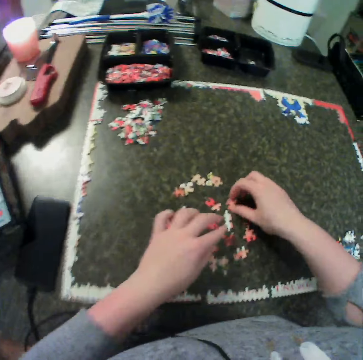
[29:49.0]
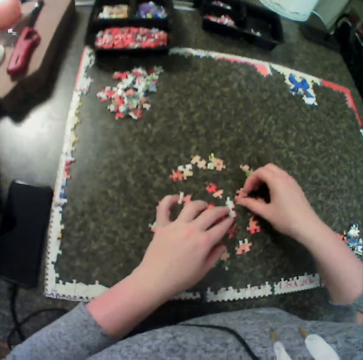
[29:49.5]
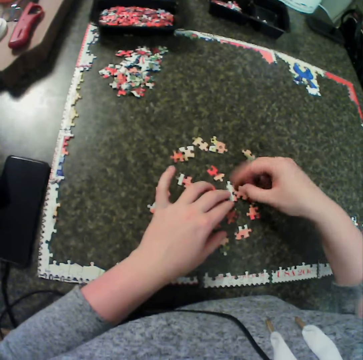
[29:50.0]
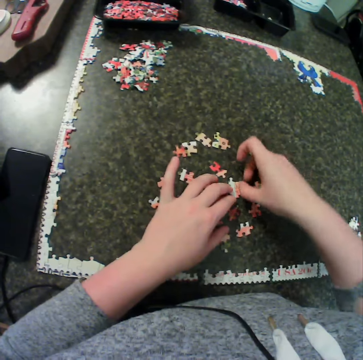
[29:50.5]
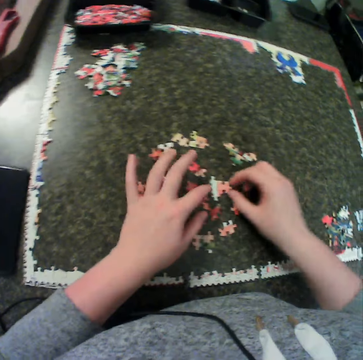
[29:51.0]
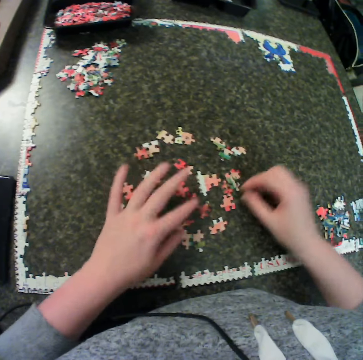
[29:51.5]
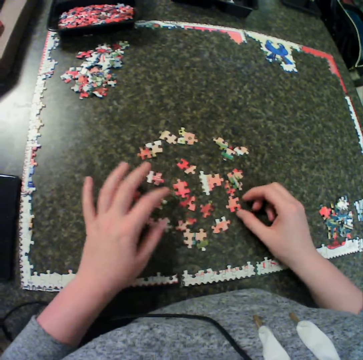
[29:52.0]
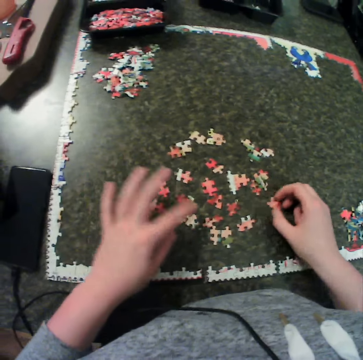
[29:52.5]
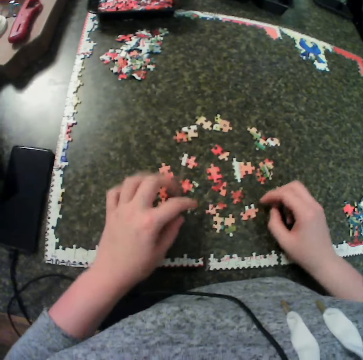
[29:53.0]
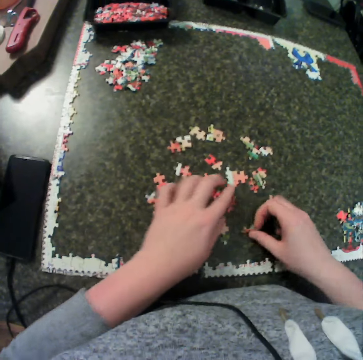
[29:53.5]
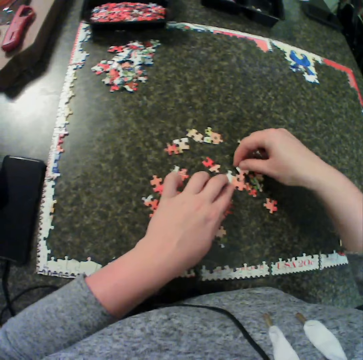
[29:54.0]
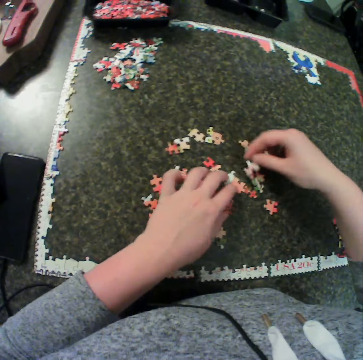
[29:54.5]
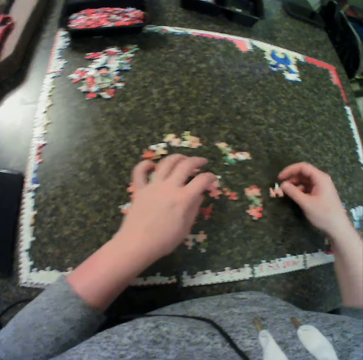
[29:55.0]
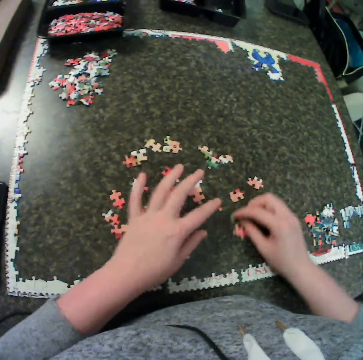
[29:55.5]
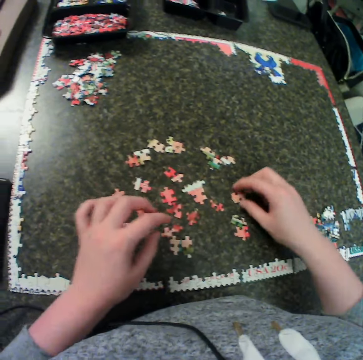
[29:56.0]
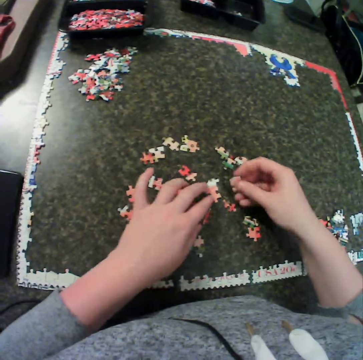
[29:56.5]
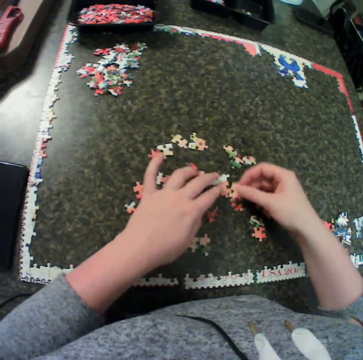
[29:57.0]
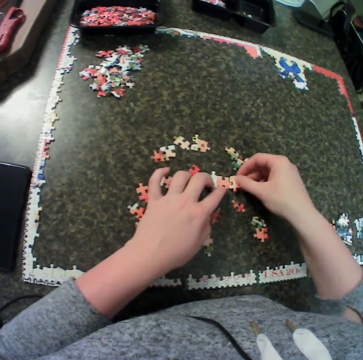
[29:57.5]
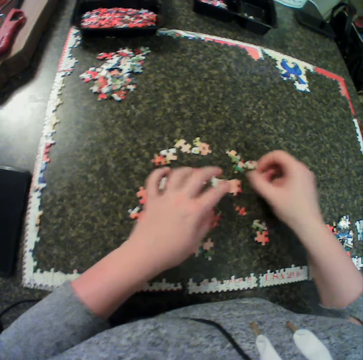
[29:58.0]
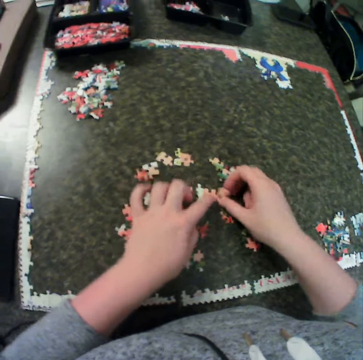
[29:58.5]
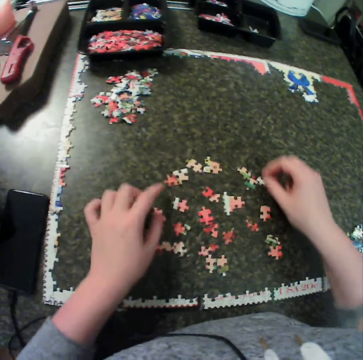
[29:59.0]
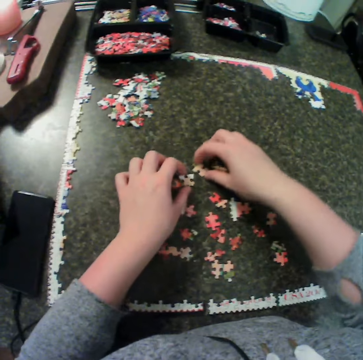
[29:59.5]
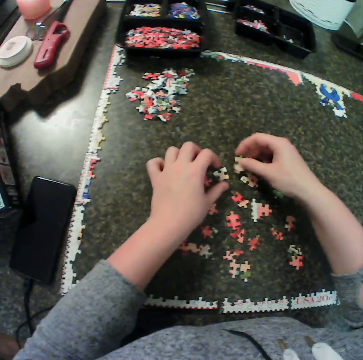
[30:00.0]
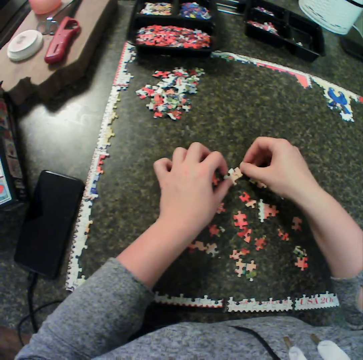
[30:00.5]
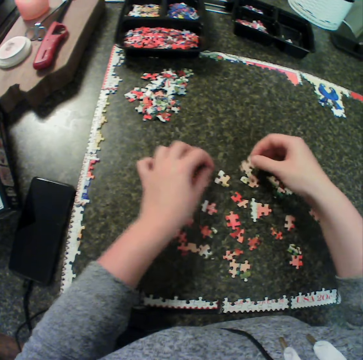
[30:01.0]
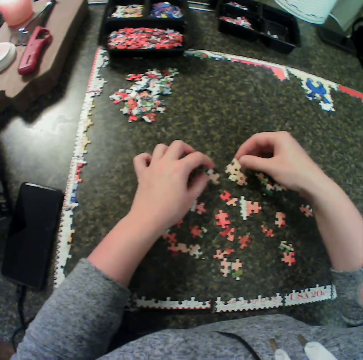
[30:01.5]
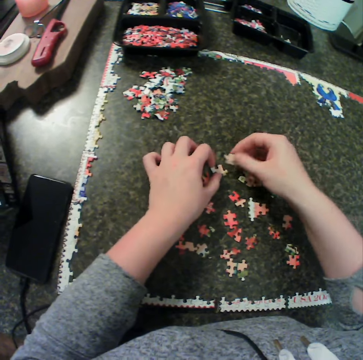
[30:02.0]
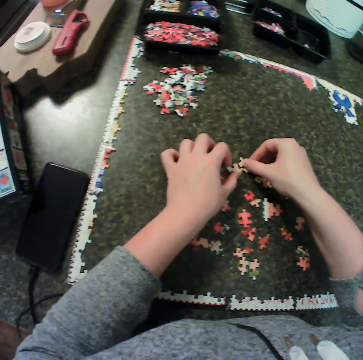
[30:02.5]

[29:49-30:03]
The camera wearer fixes pieces of jigsaw puzzle on the table. They move hands around. They spread a piece of jigsaw puzzle on the table. They fix pieces of jigsaw puzzle on the table. They move hands around. They spread a piece of jigsaw puzzle on the table. They pick up a piece of jigsaw puzzle on the table. They turn pieces of jigsaw puzzle on the table. They fix pieces of jigsaw puzzle on the table. They pick up a piece of jigsaw puzzle on the table. They move hands around. They fix pieces of jigsaw puzzle on the table.

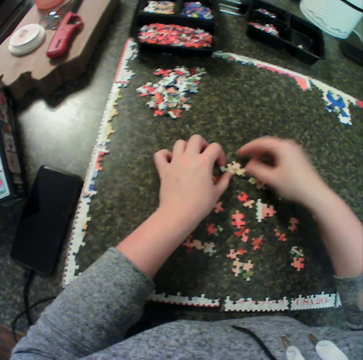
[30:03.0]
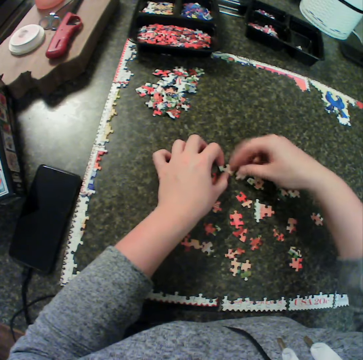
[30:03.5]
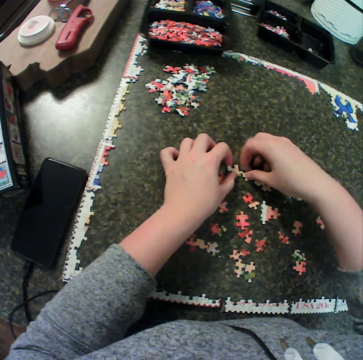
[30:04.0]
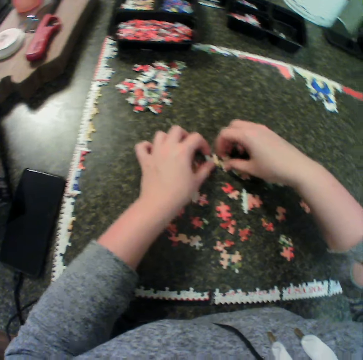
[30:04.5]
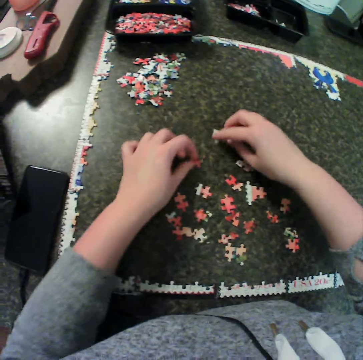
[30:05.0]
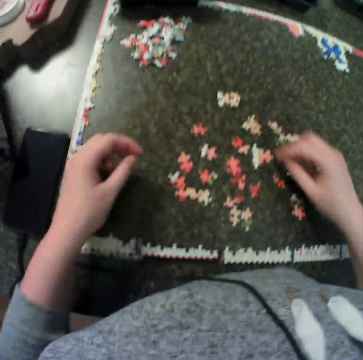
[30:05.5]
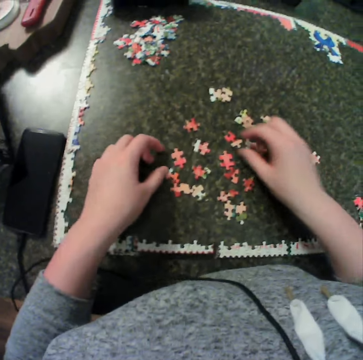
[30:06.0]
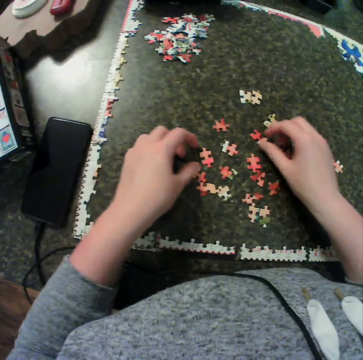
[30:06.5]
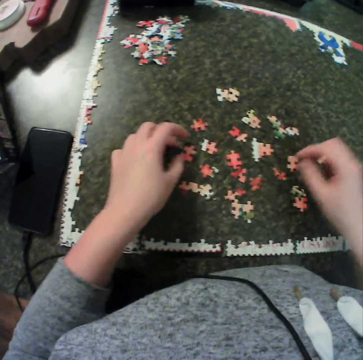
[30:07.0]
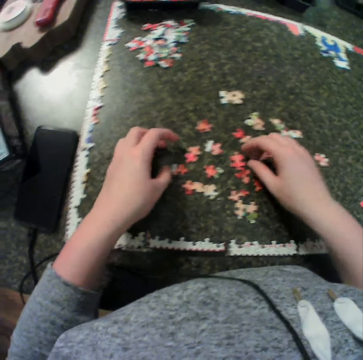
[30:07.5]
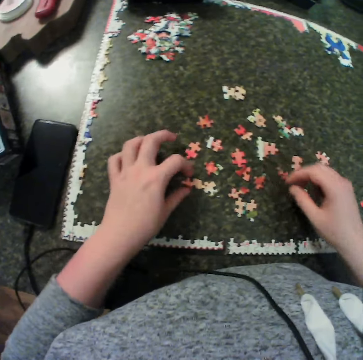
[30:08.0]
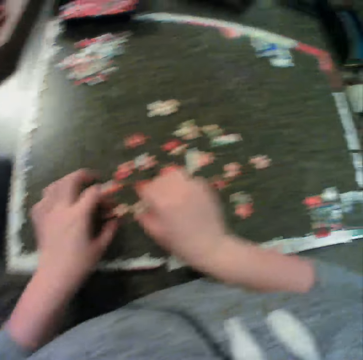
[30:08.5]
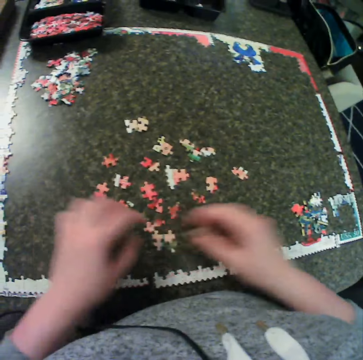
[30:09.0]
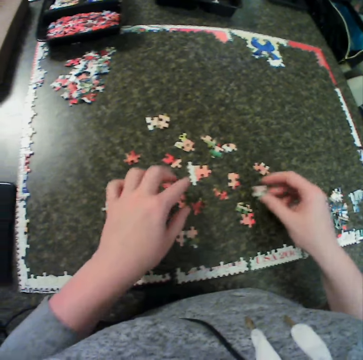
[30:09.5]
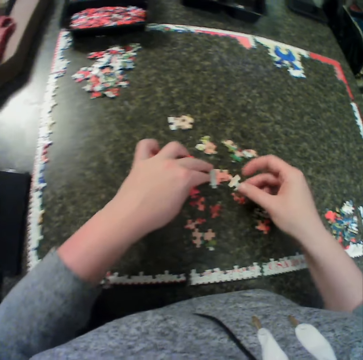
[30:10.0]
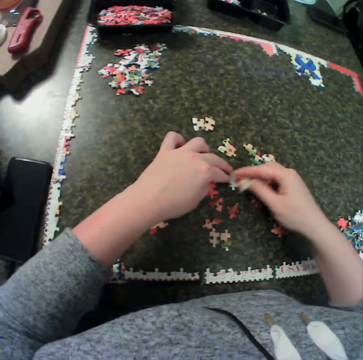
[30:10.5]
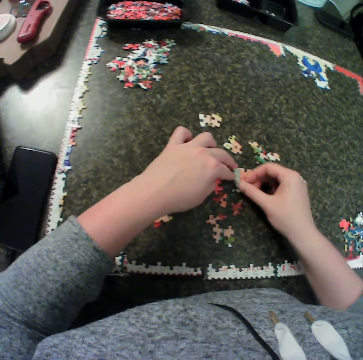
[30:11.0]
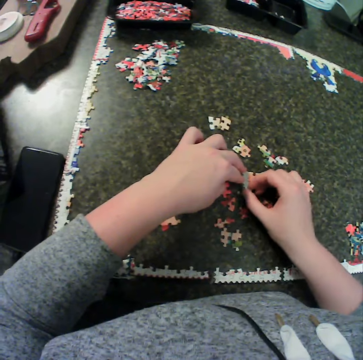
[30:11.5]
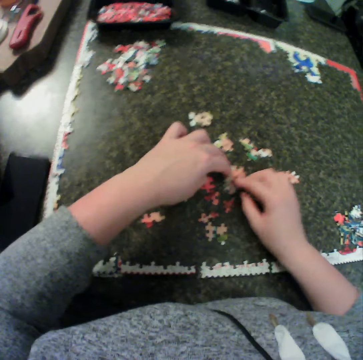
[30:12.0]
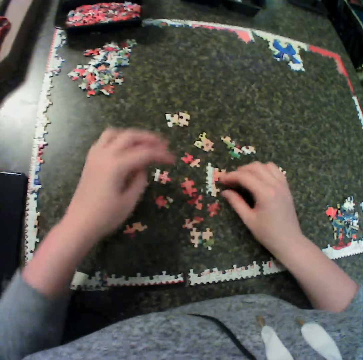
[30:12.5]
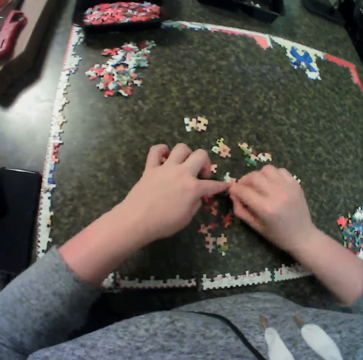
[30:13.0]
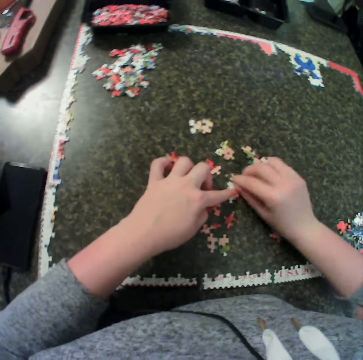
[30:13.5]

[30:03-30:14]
The camera wearer moves hands around. They hold pieces of jigsaw puzzle on the table. They move hands around. They hold a piece of jigsaw puzzle on the table. They pick up a piece of jigsaw puzzle on the table. They fix pieces of jigsaw puzzle together on the table.

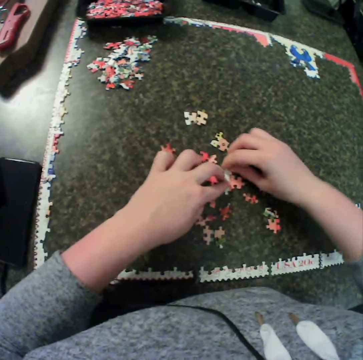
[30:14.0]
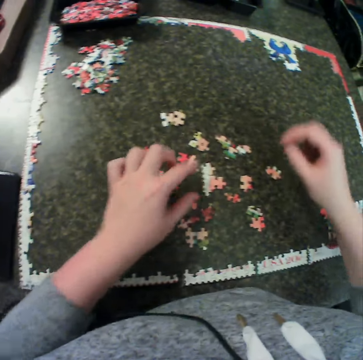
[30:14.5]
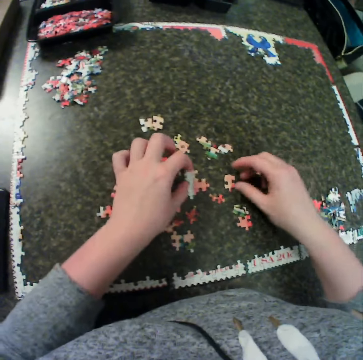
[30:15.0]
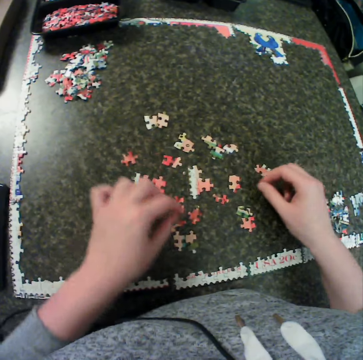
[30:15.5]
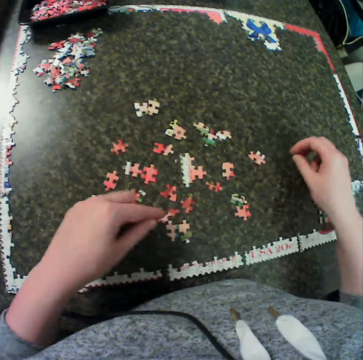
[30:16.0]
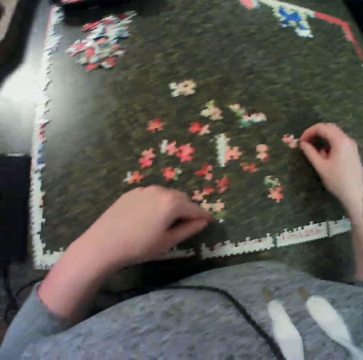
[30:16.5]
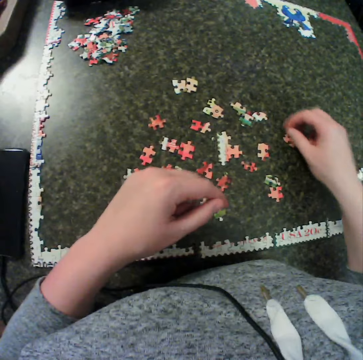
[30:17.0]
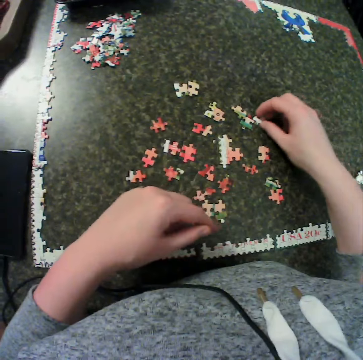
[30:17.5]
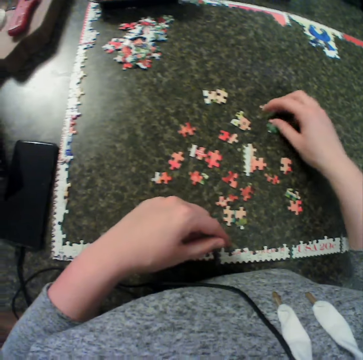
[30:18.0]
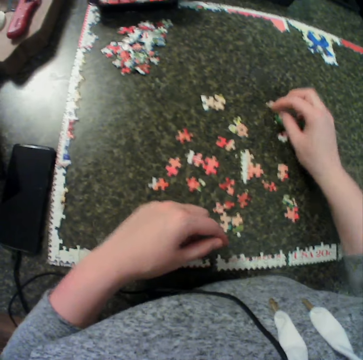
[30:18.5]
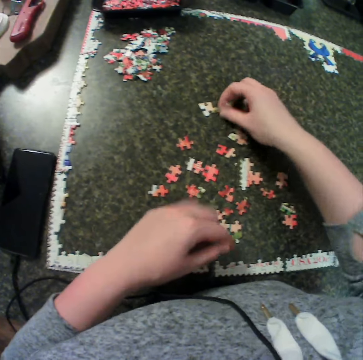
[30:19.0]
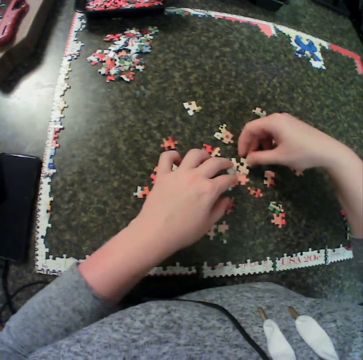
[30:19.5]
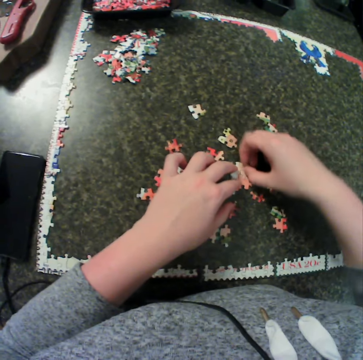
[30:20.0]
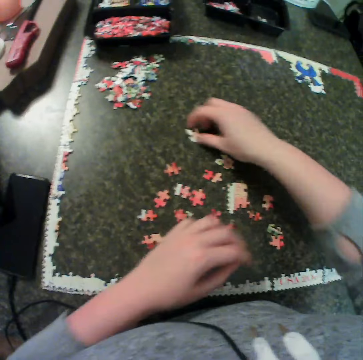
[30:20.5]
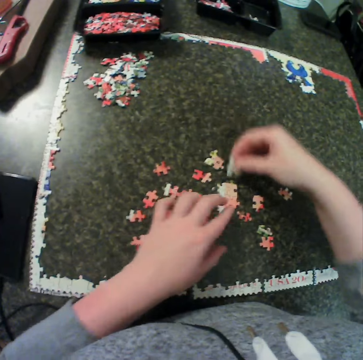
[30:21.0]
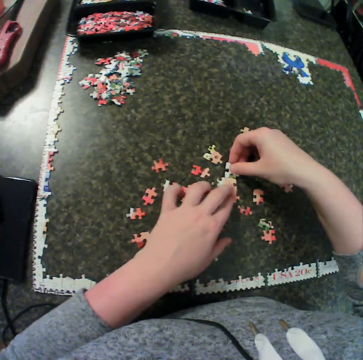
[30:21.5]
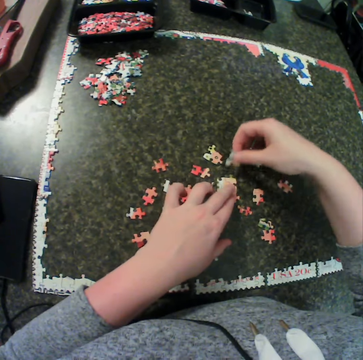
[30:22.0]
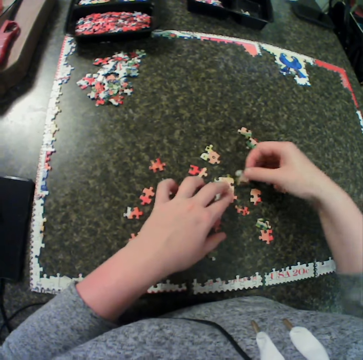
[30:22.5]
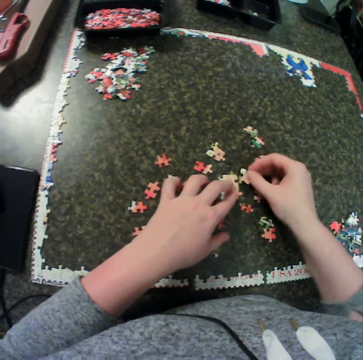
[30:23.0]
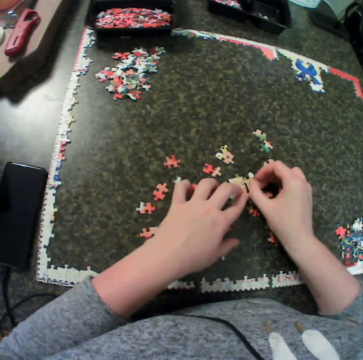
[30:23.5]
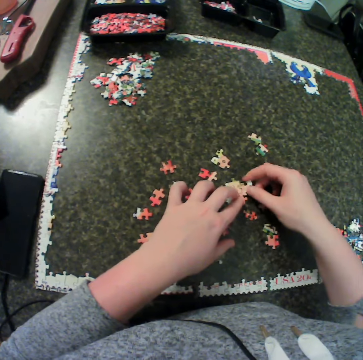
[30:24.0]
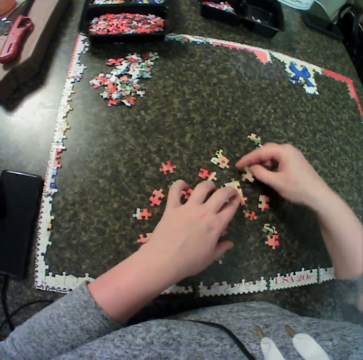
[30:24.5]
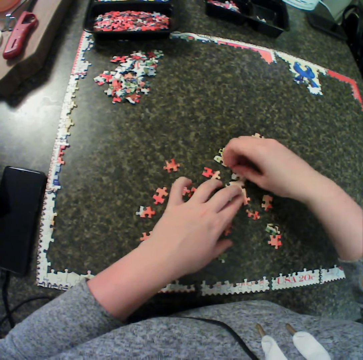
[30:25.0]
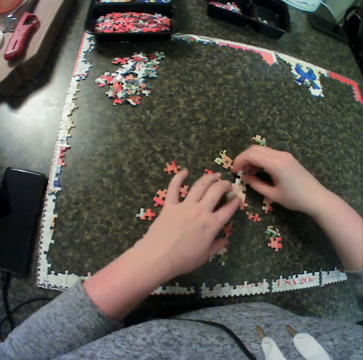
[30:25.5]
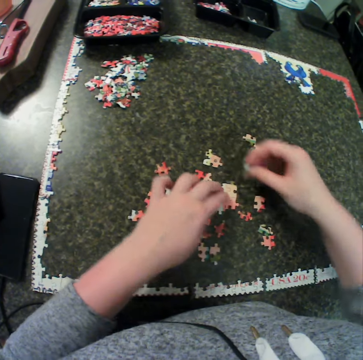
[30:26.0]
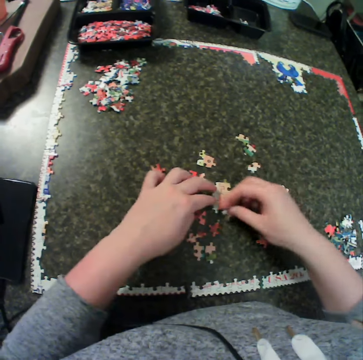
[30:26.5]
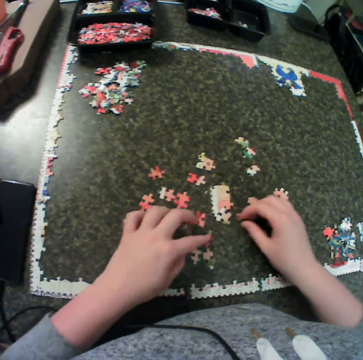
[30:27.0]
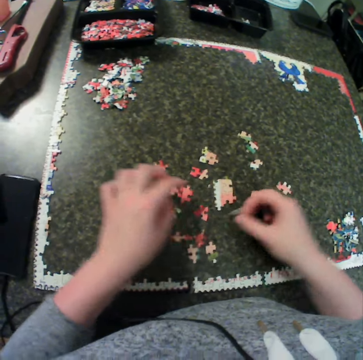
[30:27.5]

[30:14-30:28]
The camera wearer moves hands around. They move pieces of jigsaw puzzle on the table. They fix pieces of jigsaw puzzle on the table. They pick up a piece of jigsaw puzzle on the table. They fix pieces of jigsaw puzzle on the table.
